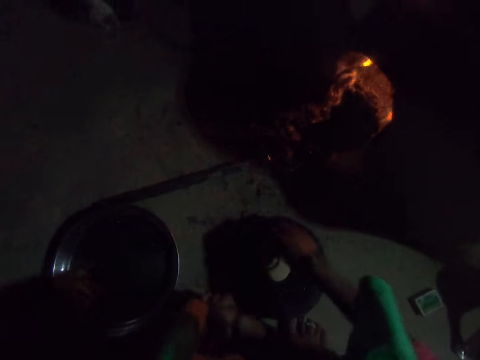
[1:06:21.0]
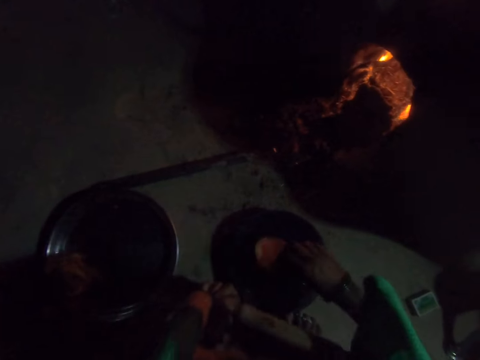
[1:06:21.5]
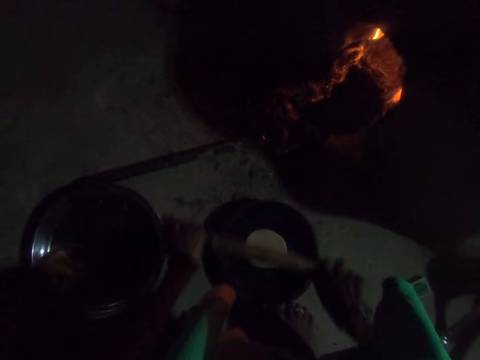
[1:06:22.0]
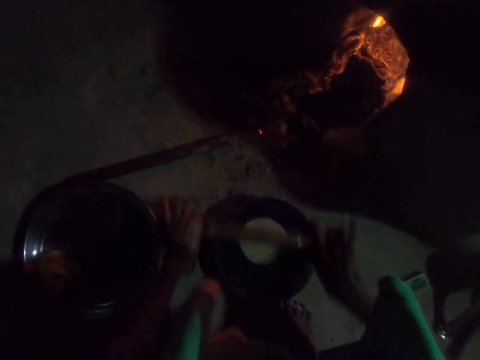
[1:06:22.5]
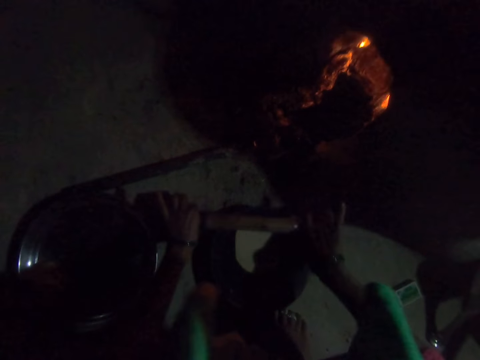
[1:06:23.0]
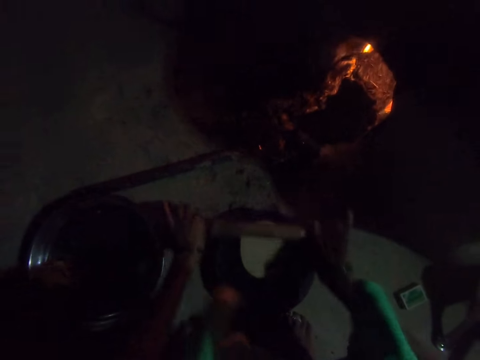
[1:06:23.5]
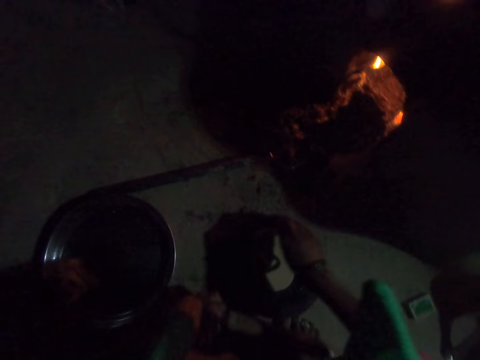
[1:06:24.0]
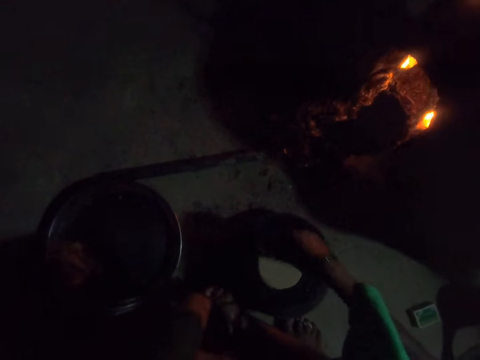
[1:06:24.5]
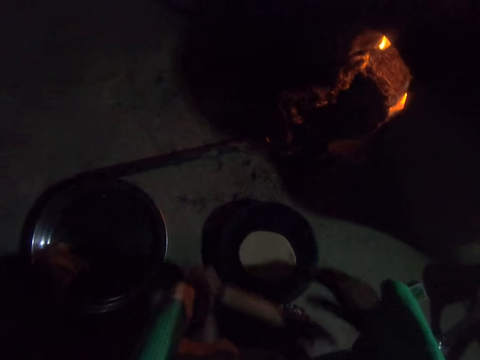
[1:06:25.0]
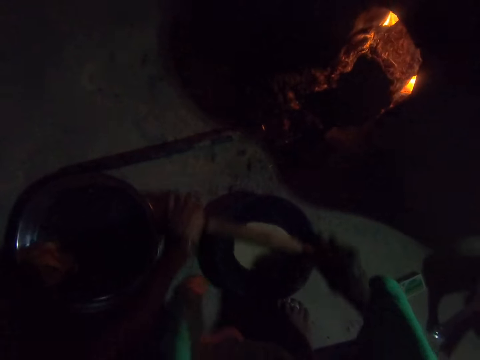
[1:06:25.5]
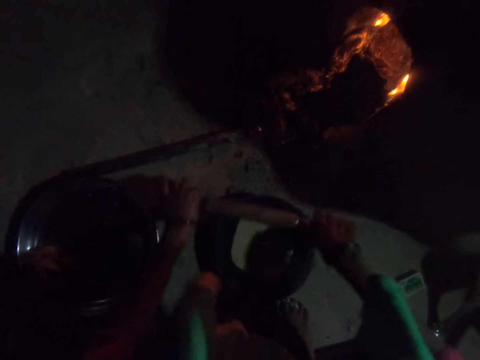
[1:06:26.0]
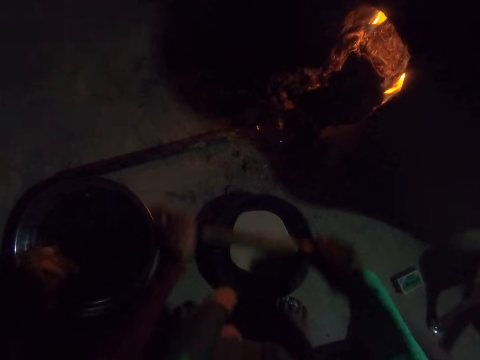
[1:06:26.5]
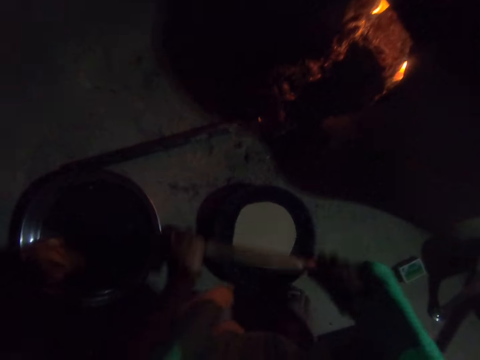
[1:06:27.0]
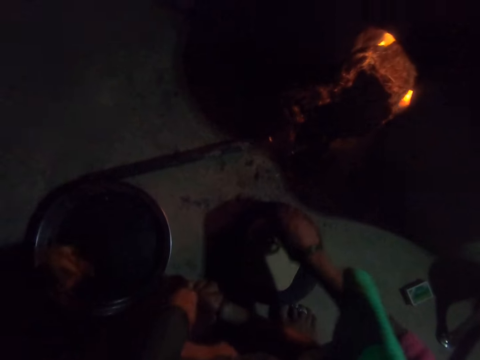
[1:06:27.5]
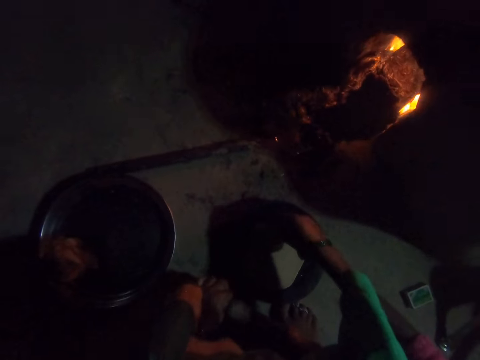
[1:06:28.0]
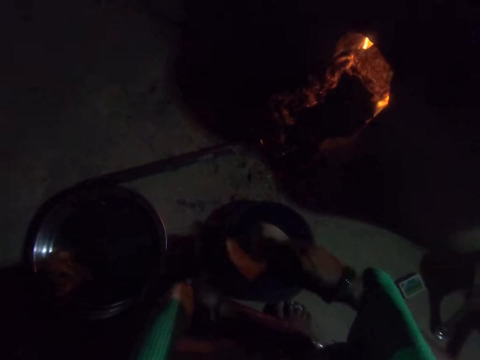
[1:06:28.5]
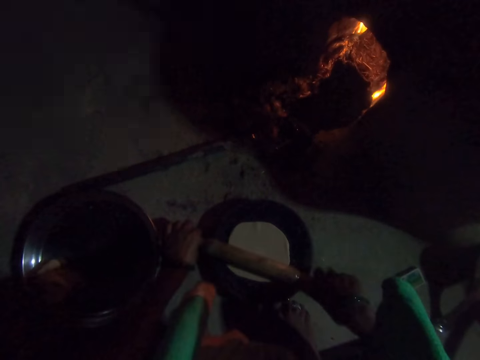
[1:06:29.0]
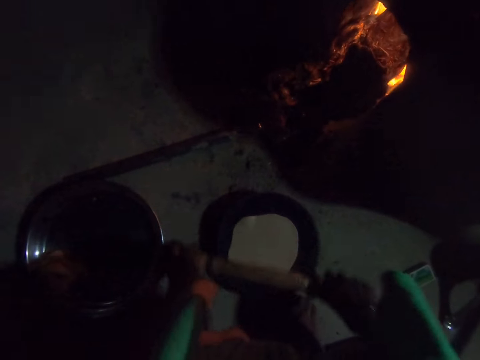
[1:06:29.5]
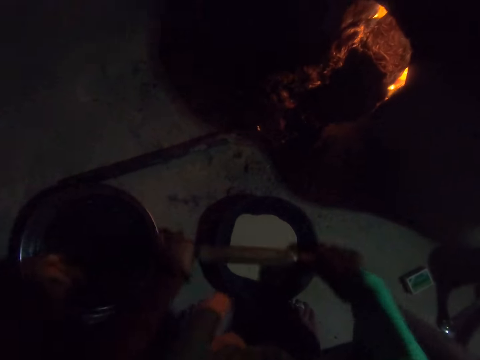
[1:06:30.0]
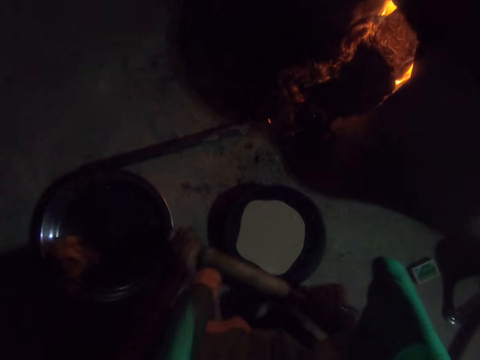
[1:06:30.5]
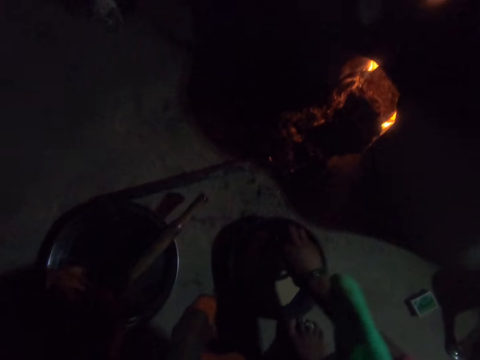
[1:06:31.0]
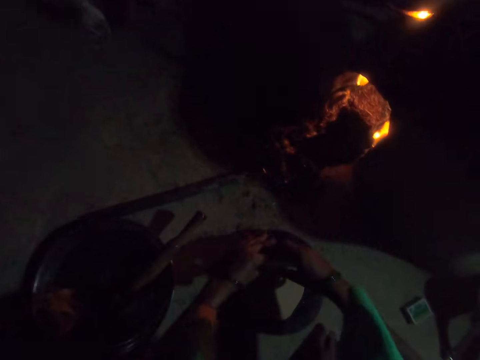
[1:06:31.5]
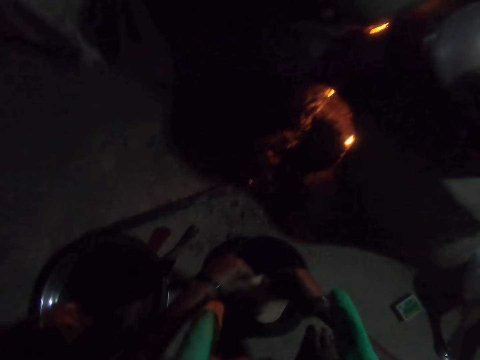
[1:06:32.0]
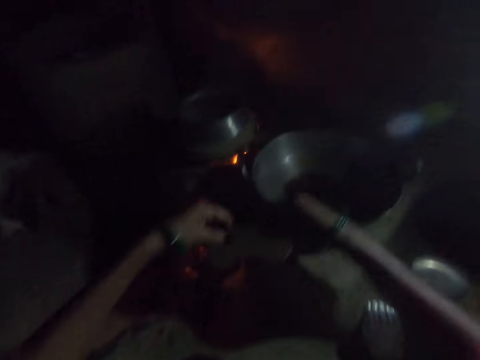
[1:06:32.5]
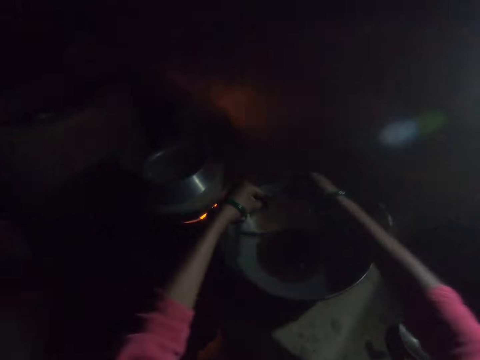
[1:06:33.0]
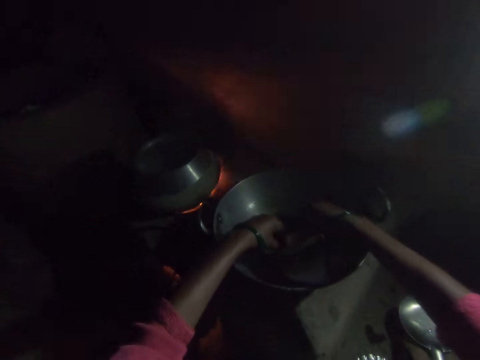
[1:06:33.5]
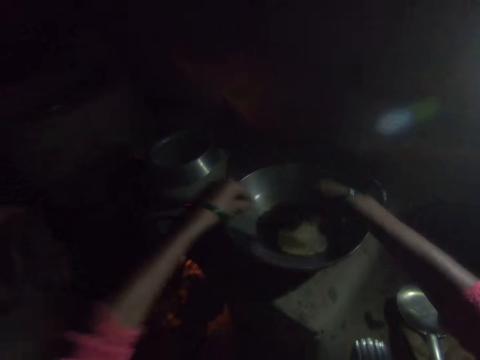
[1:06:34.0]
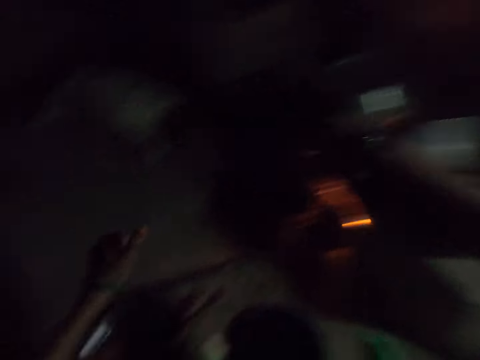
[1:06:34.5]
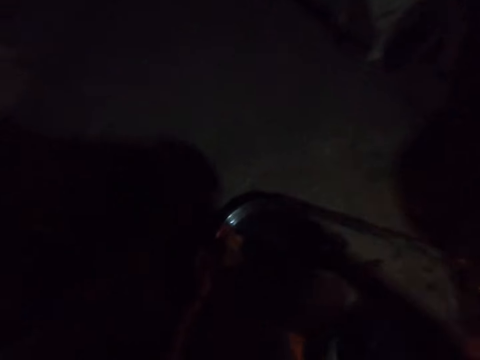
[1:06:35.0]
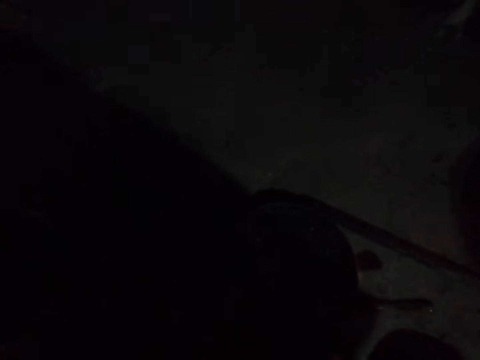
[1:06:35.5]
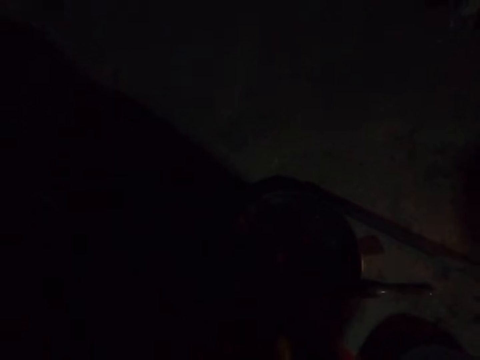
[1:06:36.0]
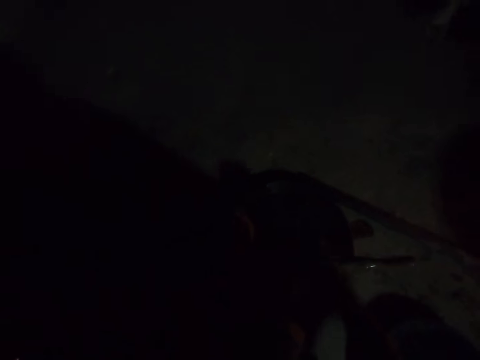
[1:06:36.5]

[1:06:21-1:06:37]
The camera wearer turns the dough on the rolling board with her right hand. She rolls the dough on the rolling board with the rolling pin. She turns the dough on the rolling board with her right hand. She rolls the dough on the rolling board with the rolling pin. She turns the dough on the rolling board with her right hand. She rolls the dough on the rolling board with the rolling pin. She places the rolling pin on the bowl on the floor. She picks up the dough from the rolling board with both her hands. She places the dough into the frying pan.

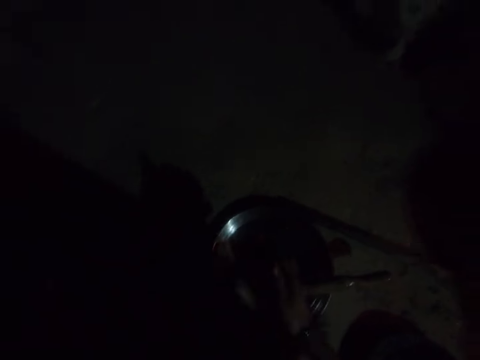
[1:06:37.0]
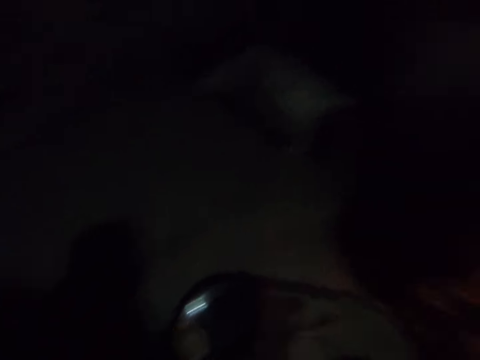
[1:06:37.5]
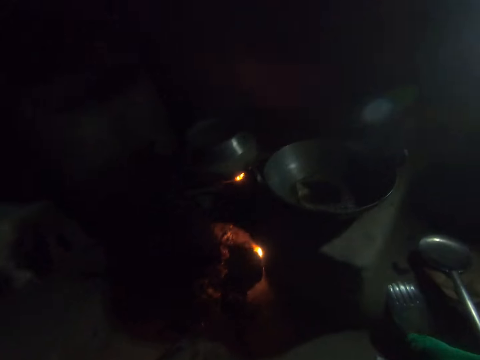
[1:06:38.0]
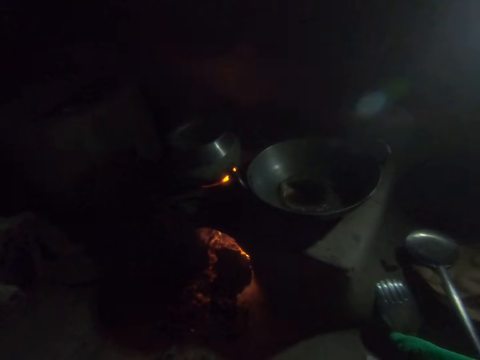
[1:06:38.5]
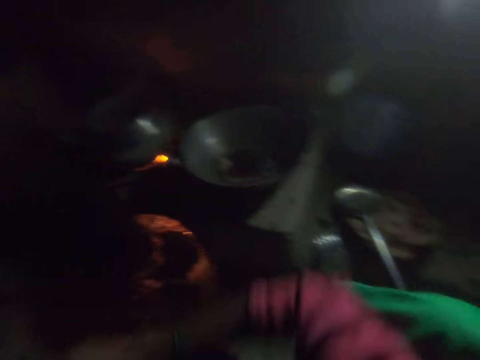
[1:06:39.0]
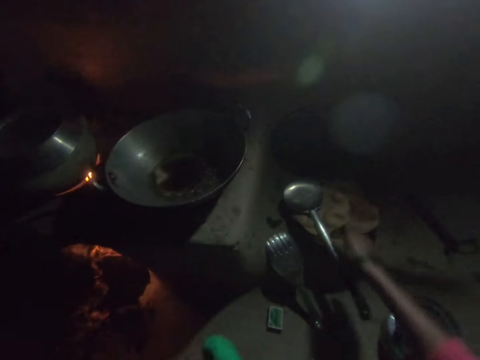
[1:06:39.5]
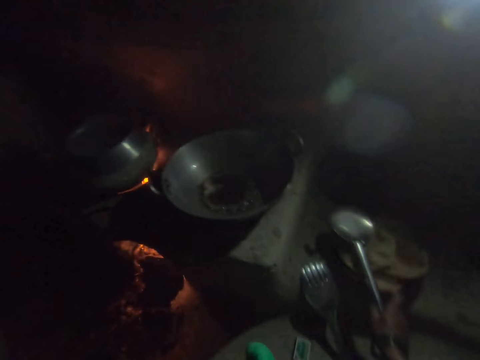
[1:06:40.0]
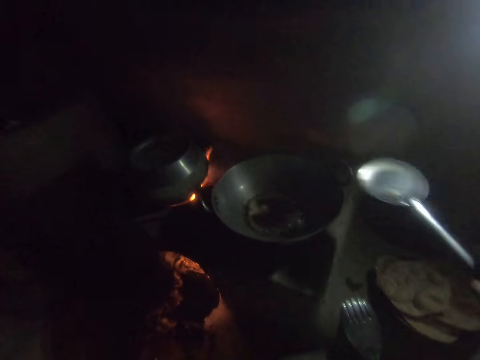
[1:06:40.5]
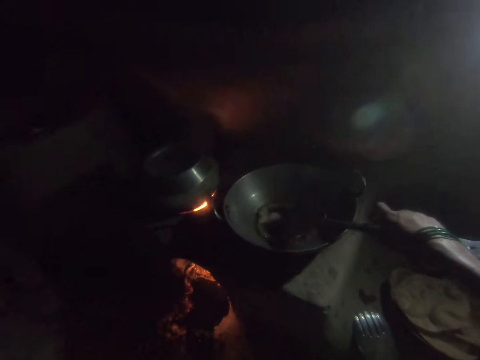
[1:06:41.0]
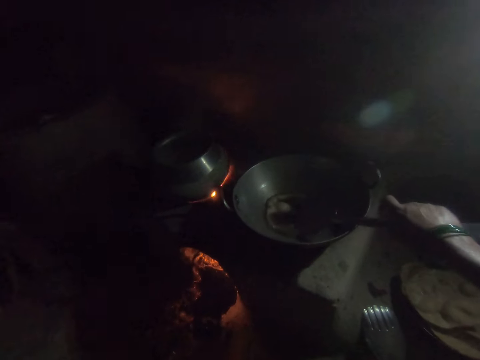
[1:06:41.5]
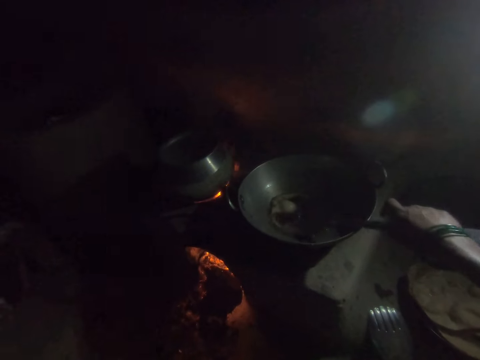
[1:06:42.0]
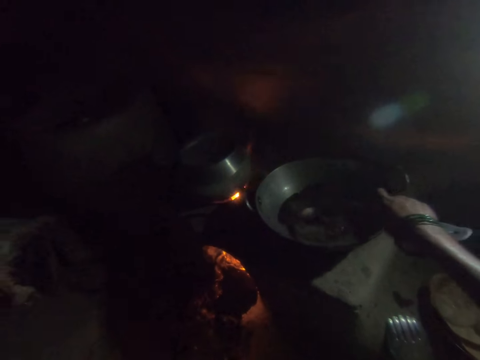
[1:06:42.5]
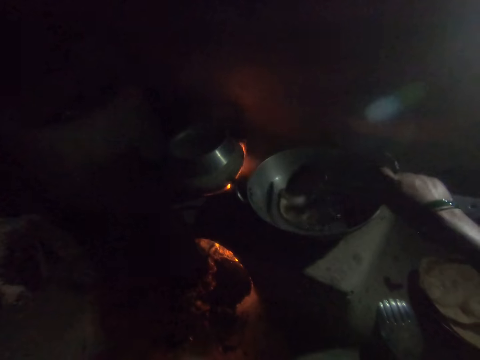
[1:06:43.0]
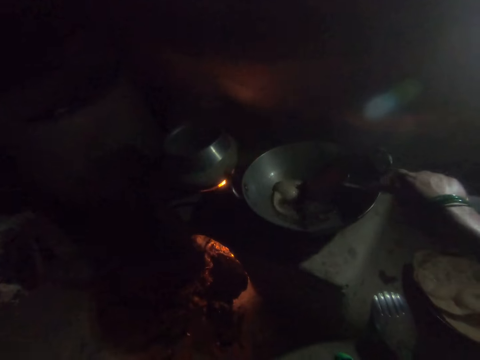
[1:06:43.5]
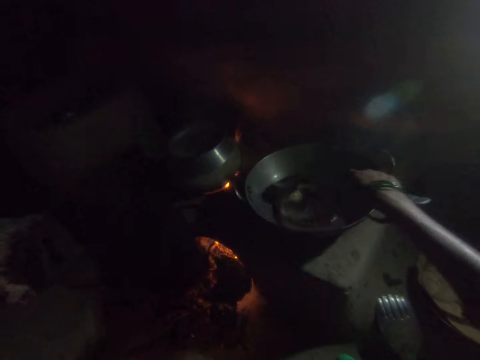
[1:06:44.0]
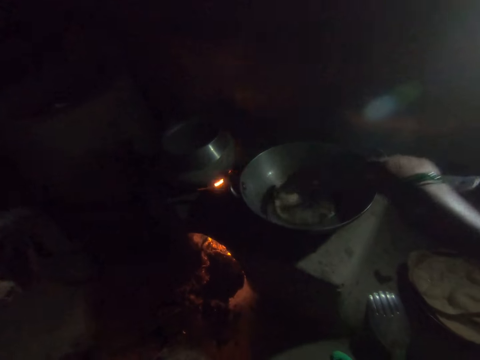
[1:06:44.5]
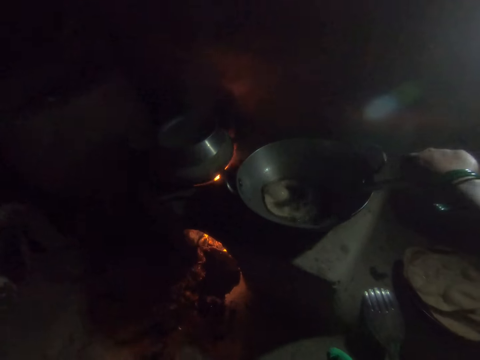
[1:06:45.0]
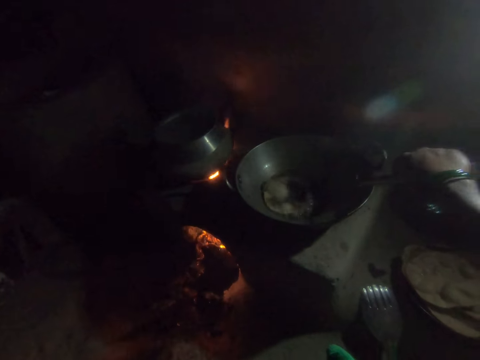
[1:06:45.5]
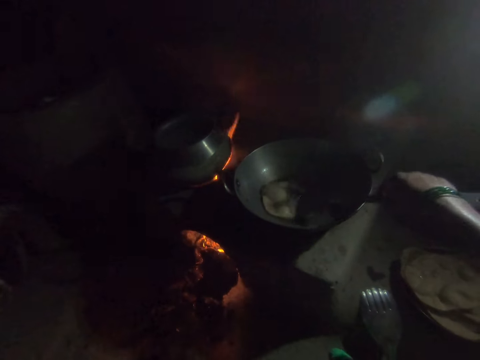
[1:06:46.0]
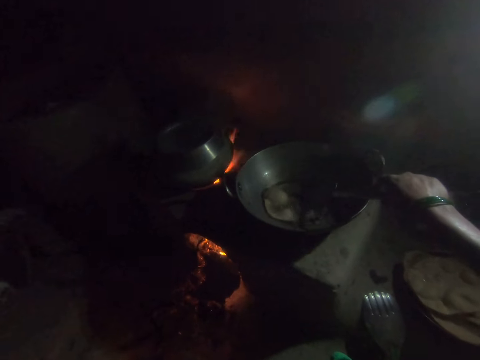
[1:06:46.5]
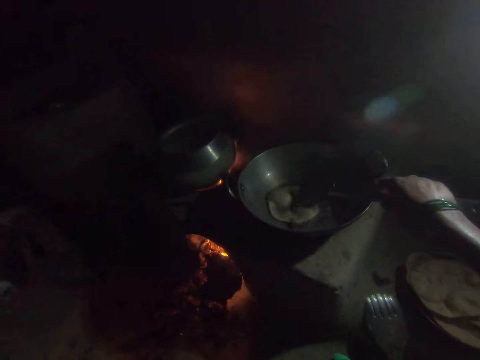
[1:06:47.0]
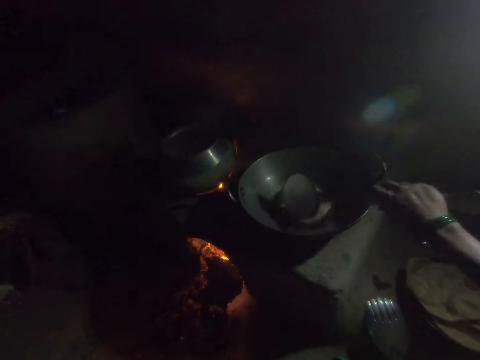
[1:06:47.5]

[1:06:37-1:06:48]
The camera wearer rolls the dough with both her hands. She picks up the spoon from the plate with her right hand. She turns the dough in the frying pan with the spoon in her right hand. She makes the dough in the cooking pan.
